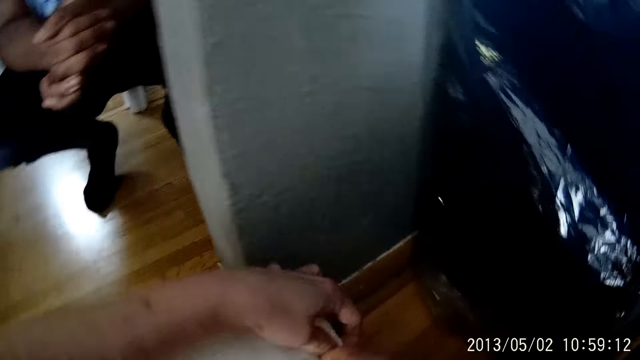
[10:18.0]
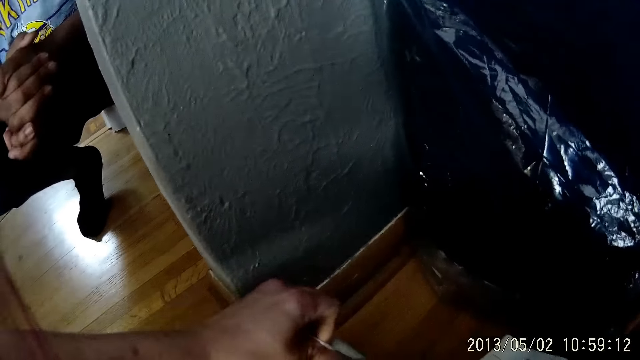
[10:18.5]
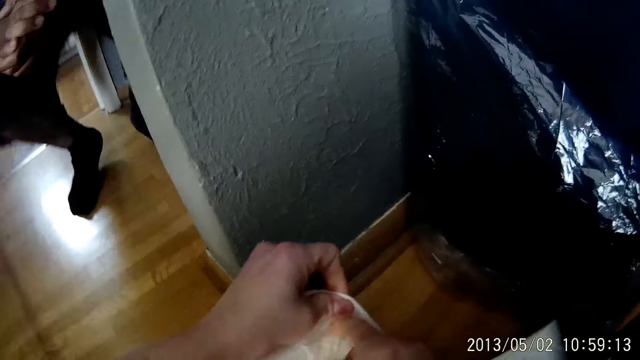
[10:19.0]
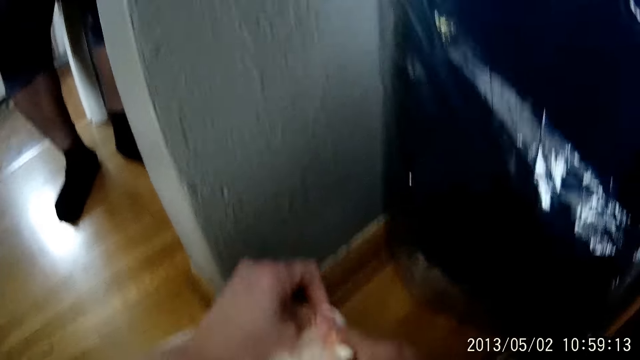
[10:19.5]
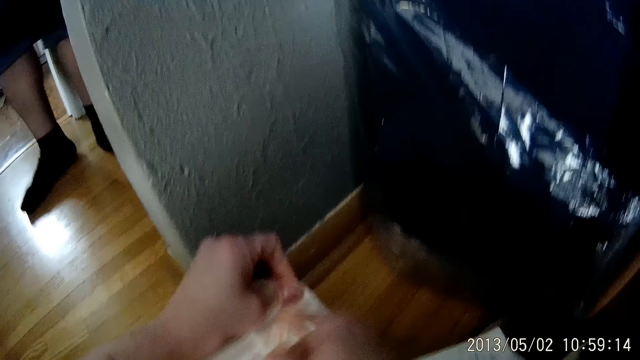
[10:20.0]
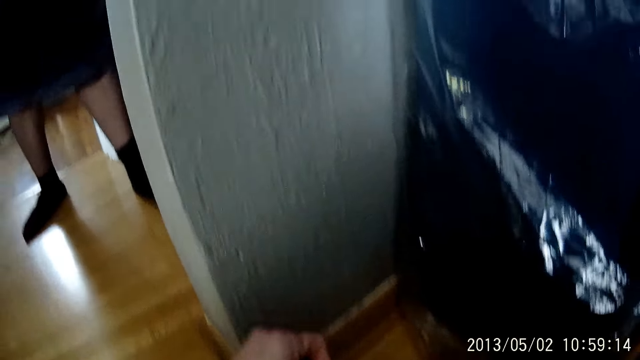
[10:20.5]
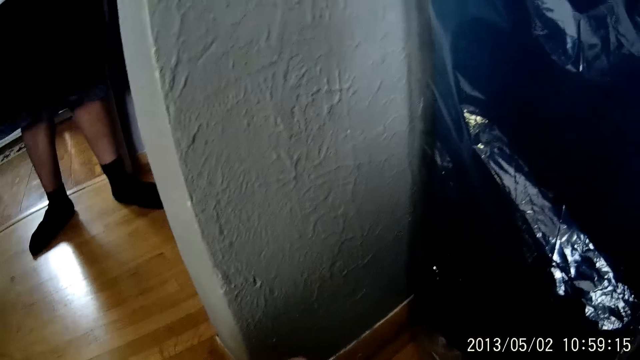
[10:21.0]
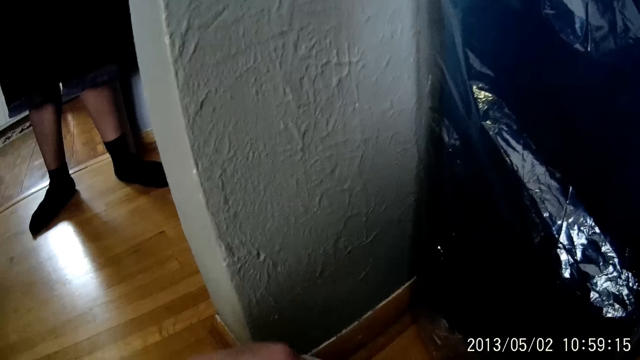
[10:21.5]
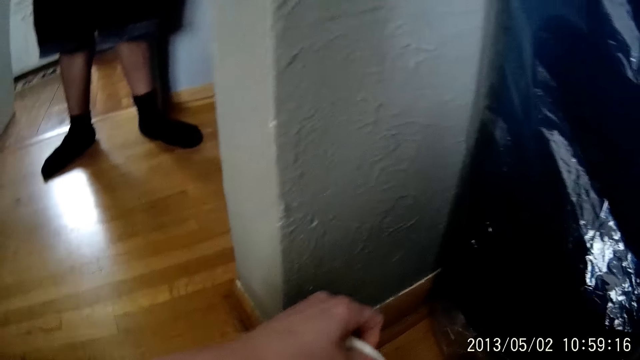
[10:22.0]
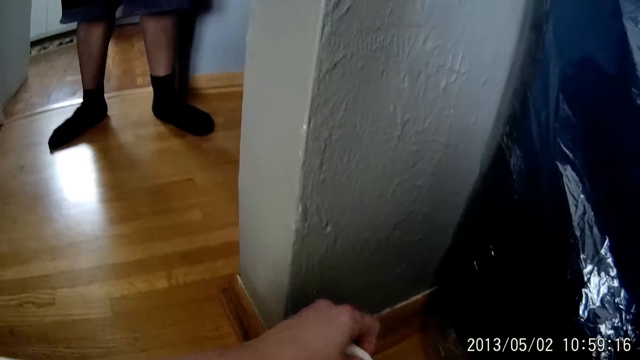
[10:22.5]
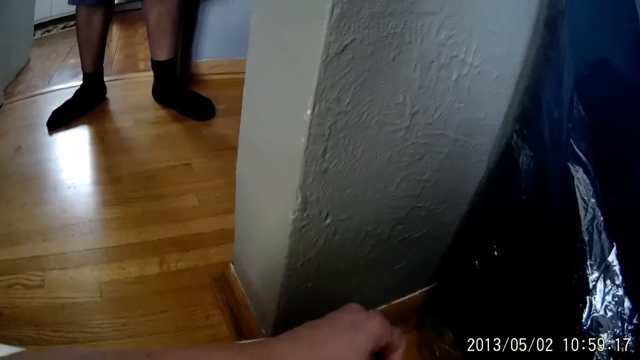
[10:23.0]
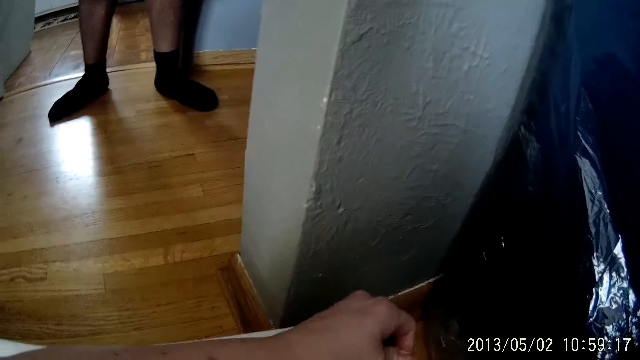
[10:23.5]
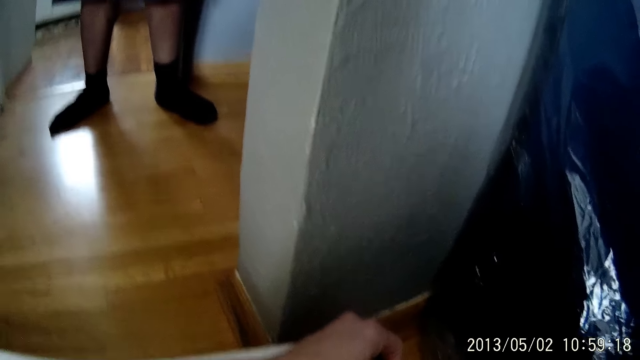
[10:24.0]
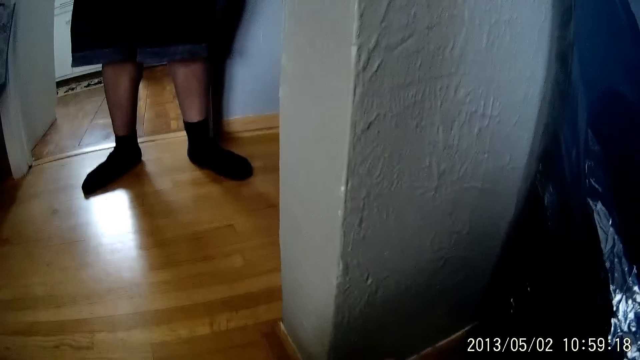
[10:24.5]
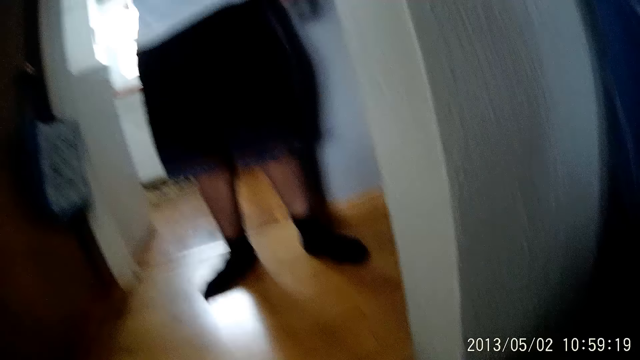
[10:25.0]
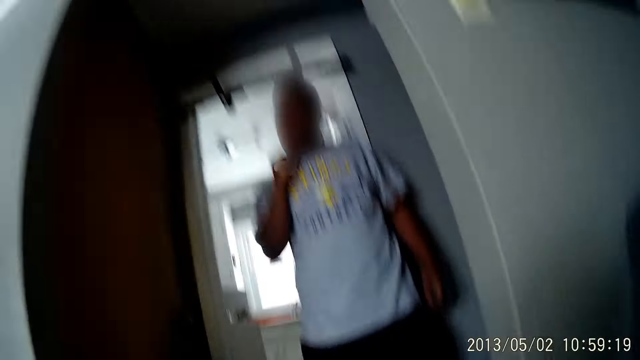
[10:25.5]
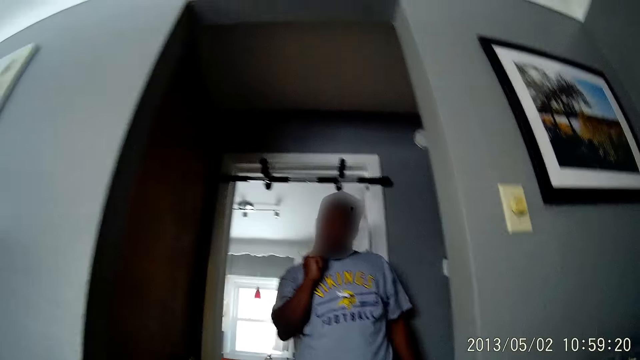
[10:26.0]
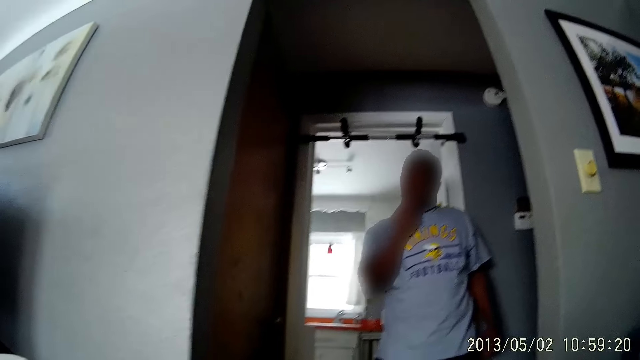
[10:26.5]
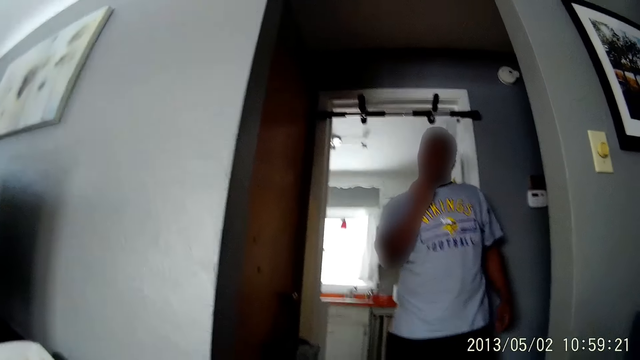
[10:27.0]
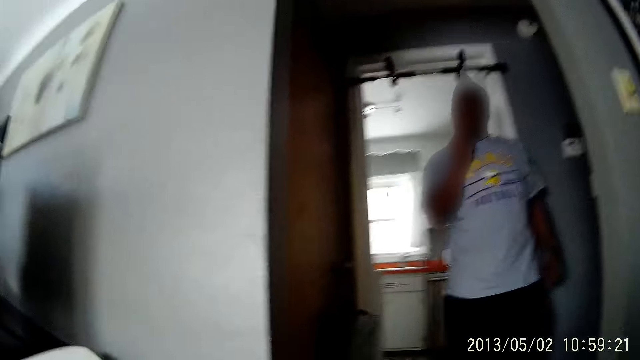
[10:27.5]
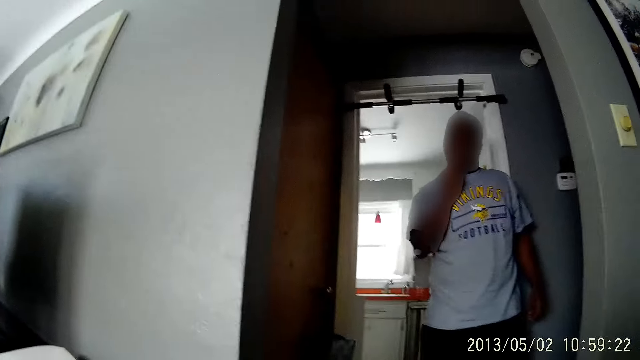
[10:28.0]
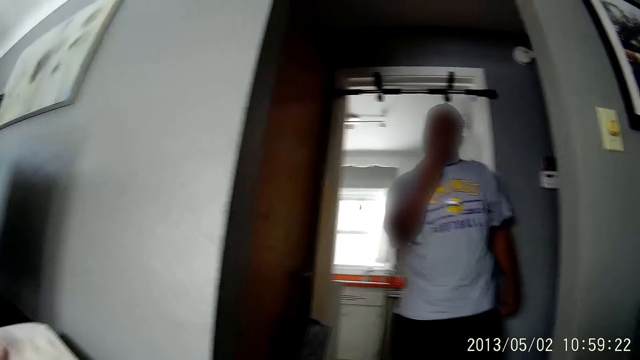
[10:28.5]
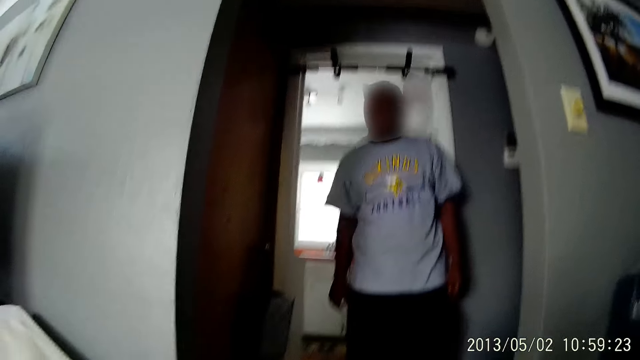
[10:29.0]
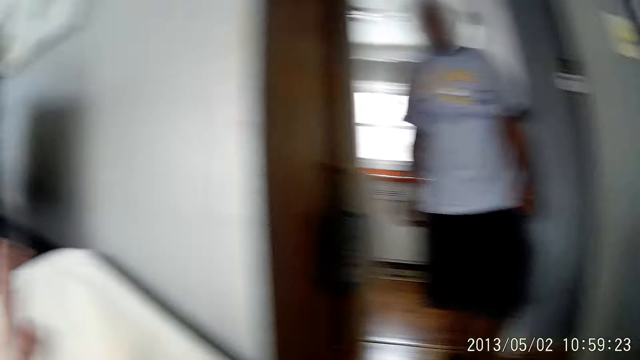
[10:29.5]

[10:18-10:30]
The camera wearer converses with a man.

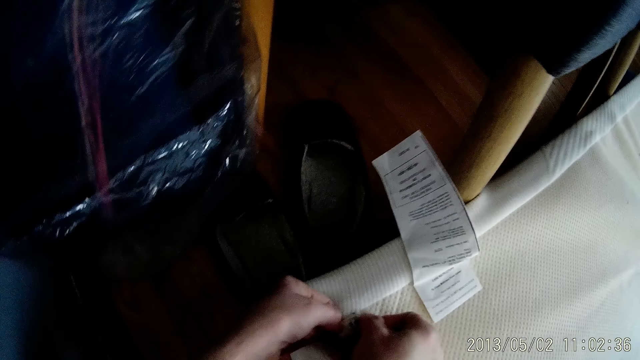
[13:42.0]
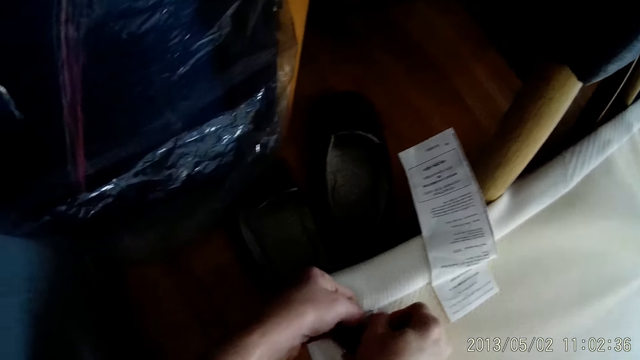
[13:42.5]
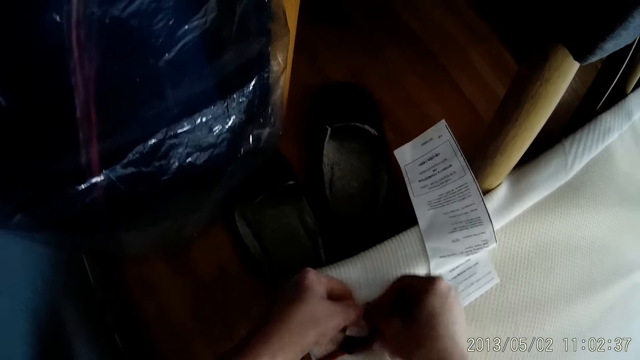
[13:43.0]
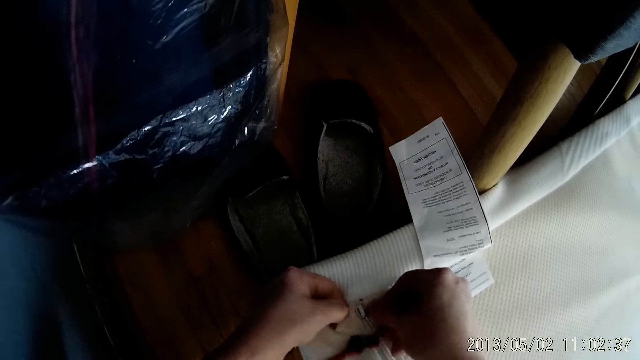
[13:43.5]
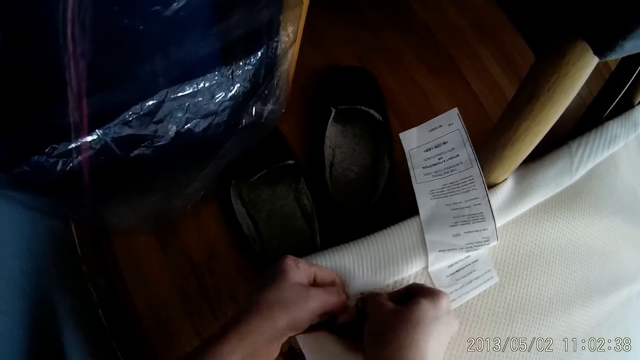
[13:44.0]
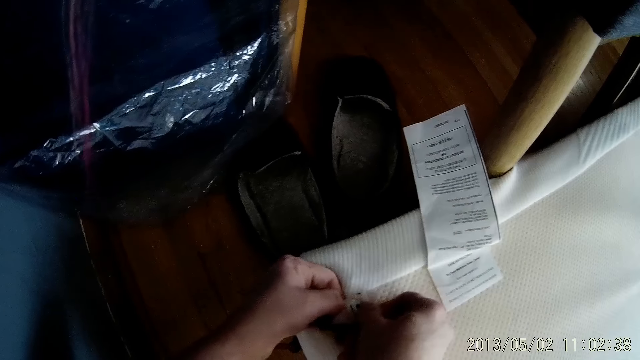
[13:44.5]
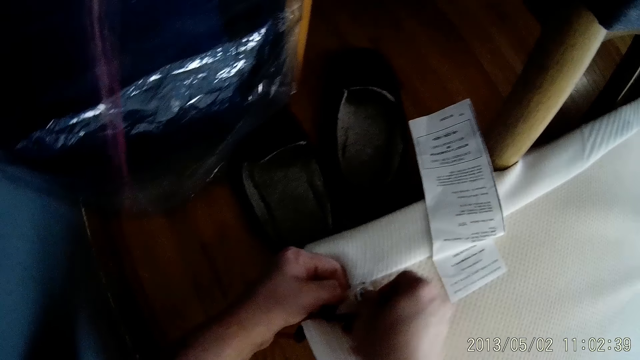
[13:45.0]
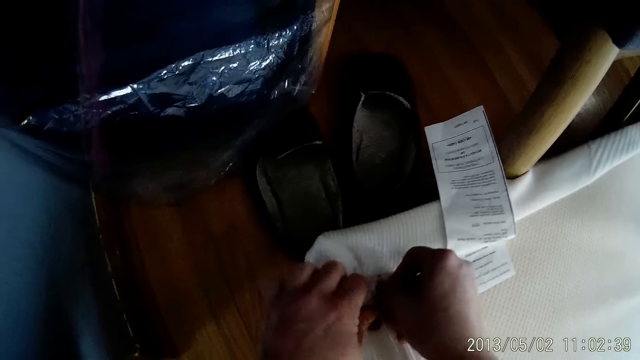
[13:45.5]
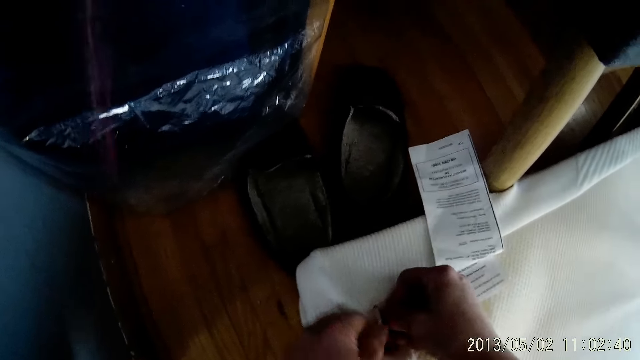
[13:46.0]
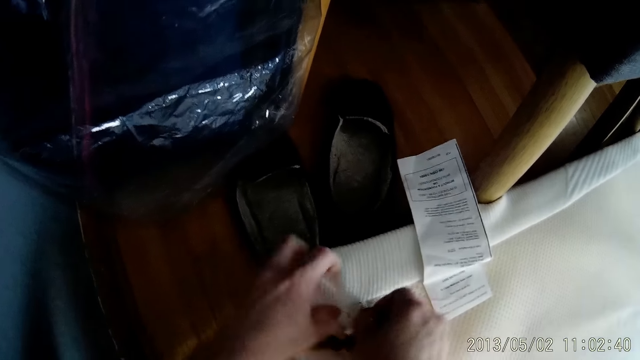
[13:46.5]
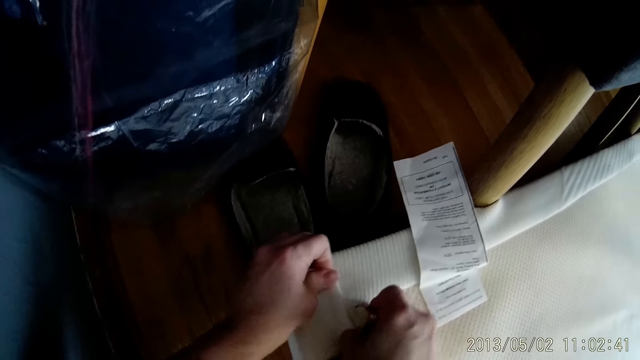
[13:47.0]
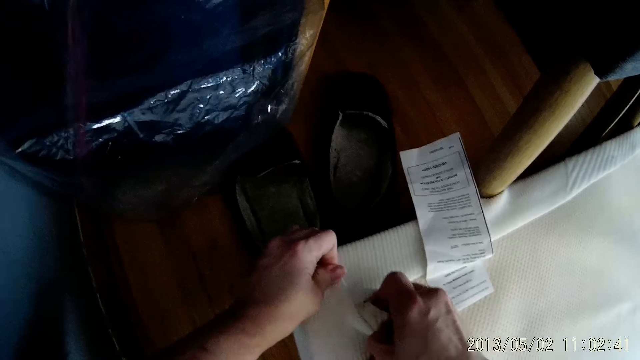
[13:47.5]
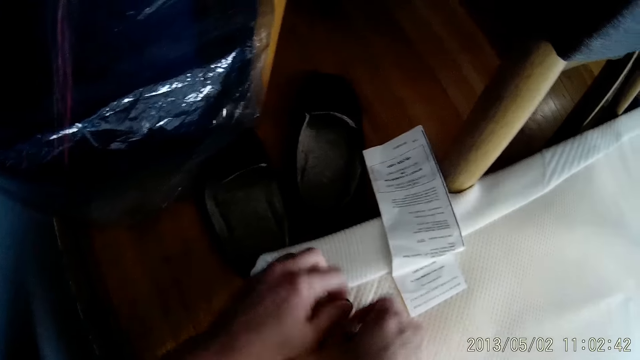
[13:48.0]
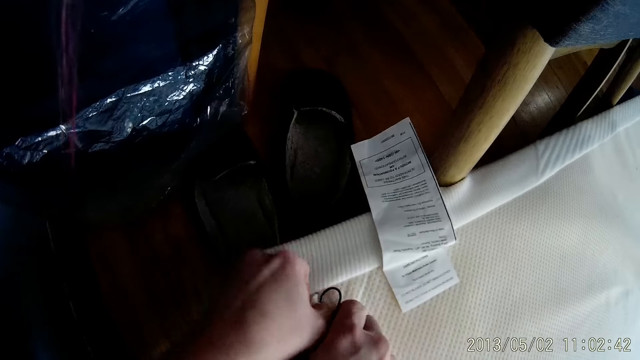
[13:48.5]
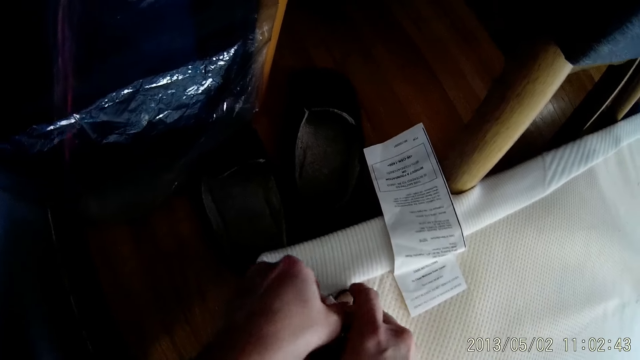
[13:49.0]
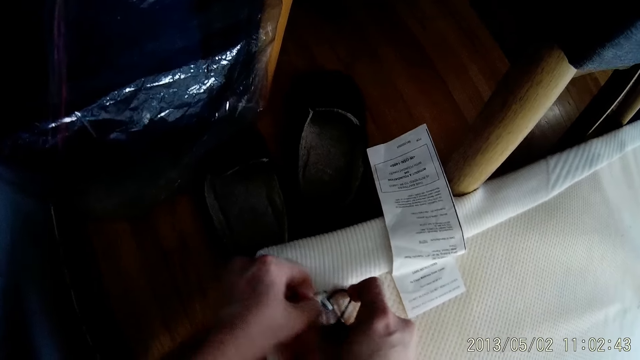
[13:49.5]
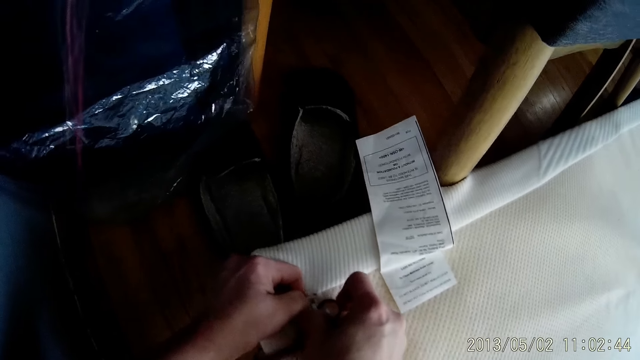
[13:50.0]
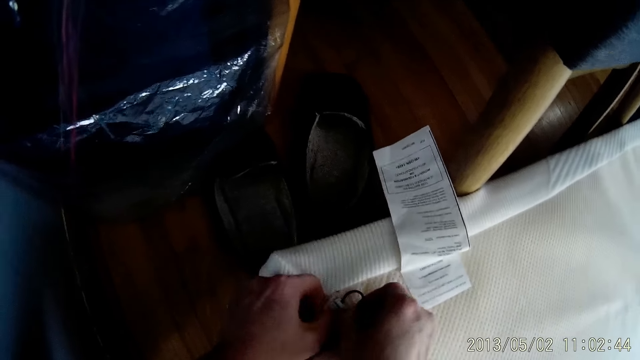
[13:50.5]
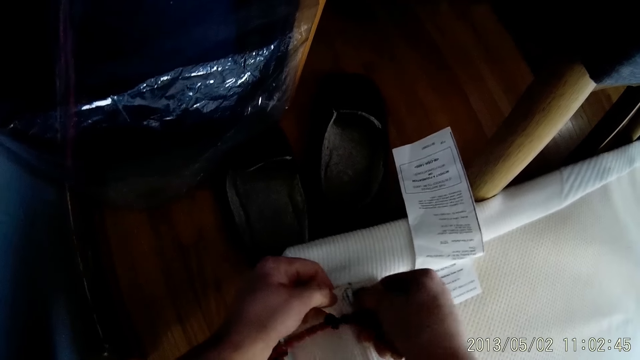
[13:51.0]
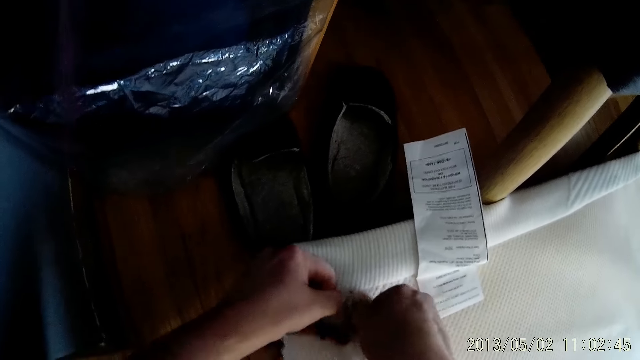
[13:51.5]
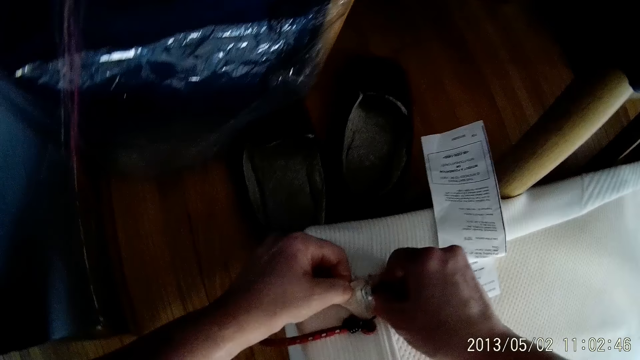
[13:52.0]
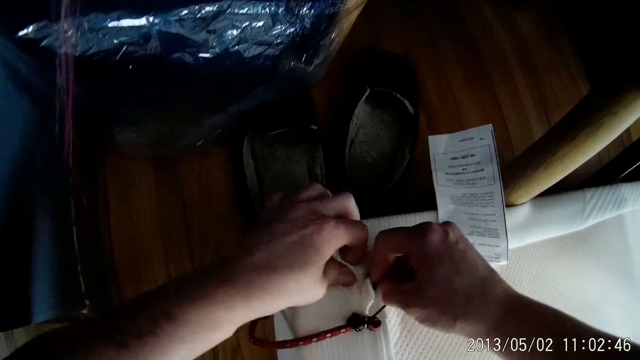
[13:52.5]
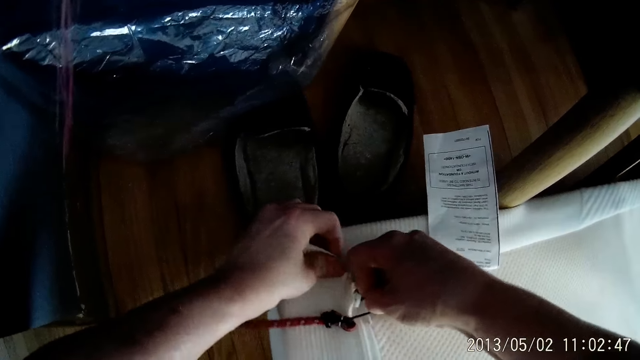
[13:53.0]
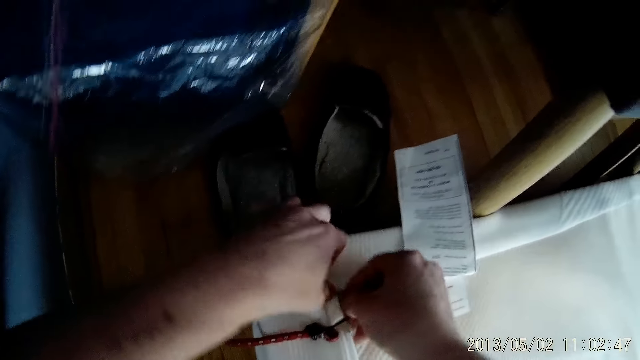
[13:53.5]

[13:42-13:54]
The camera wearer fixes the mattress cover.
